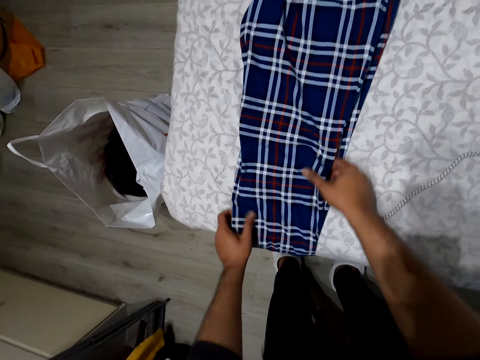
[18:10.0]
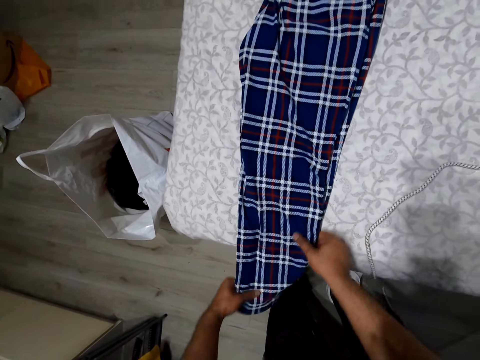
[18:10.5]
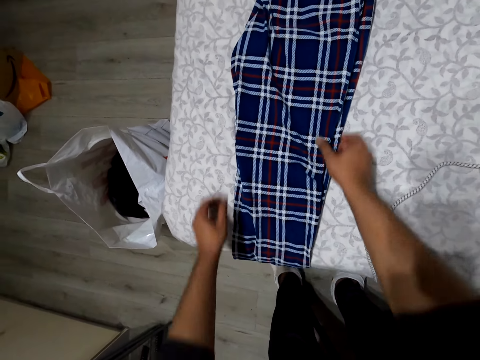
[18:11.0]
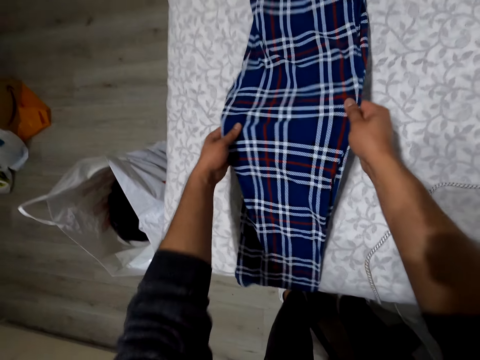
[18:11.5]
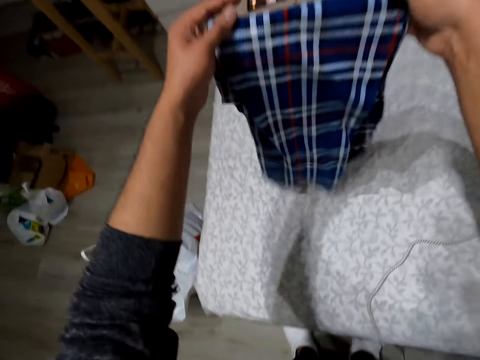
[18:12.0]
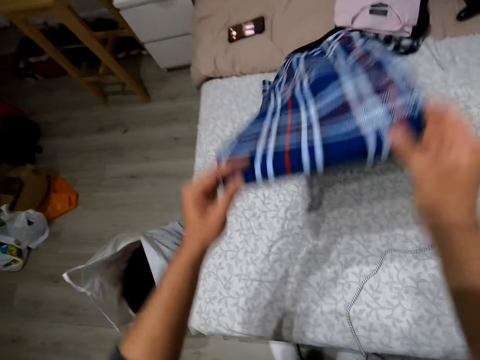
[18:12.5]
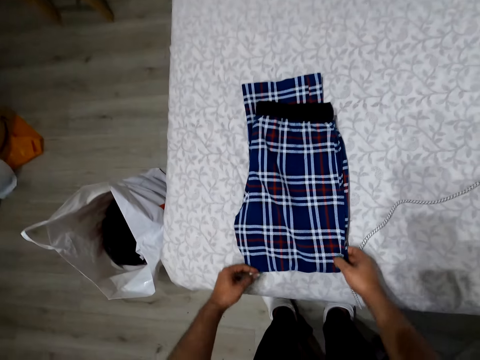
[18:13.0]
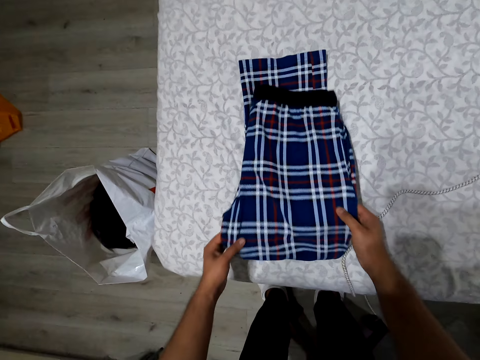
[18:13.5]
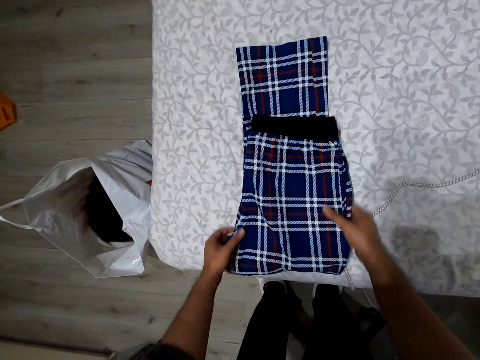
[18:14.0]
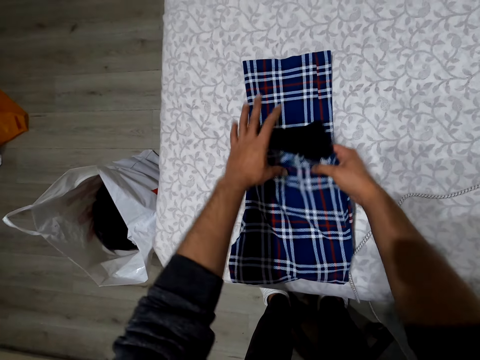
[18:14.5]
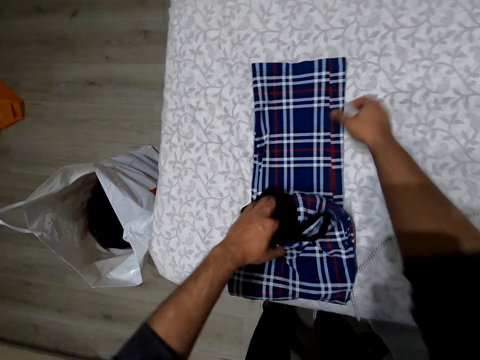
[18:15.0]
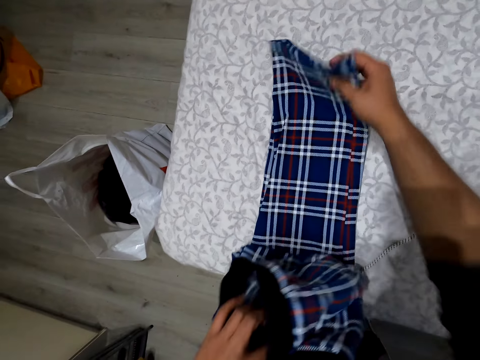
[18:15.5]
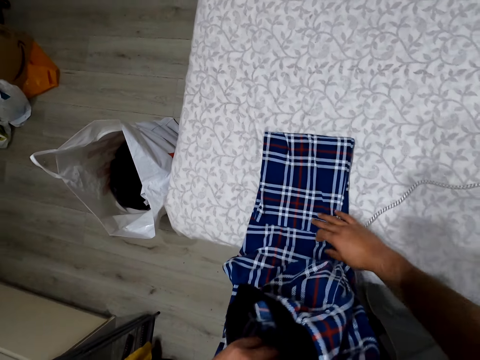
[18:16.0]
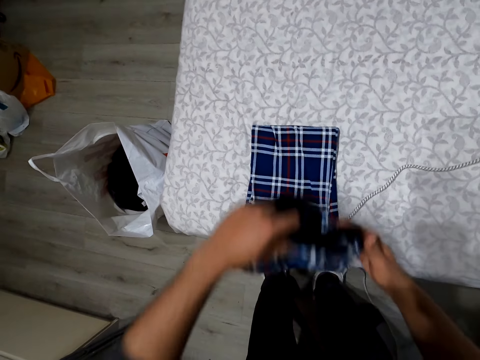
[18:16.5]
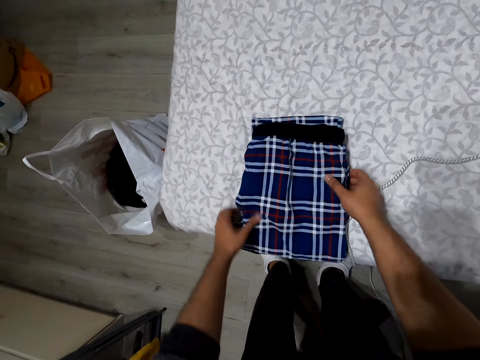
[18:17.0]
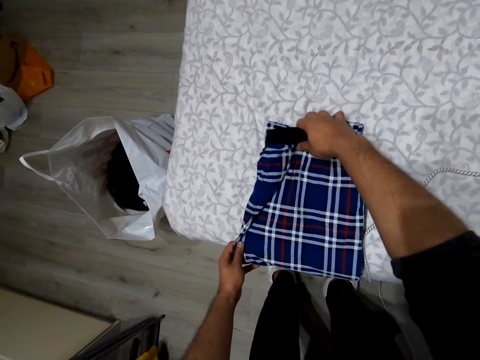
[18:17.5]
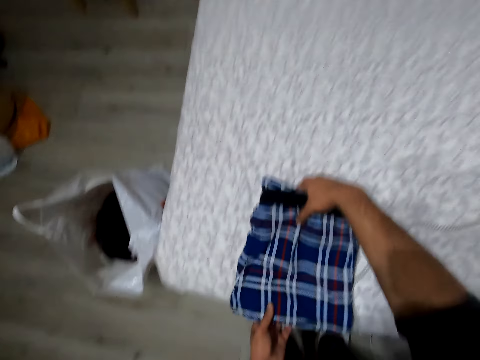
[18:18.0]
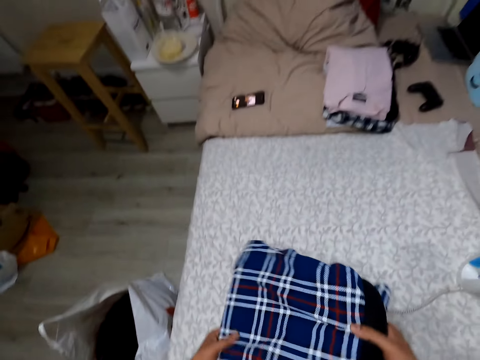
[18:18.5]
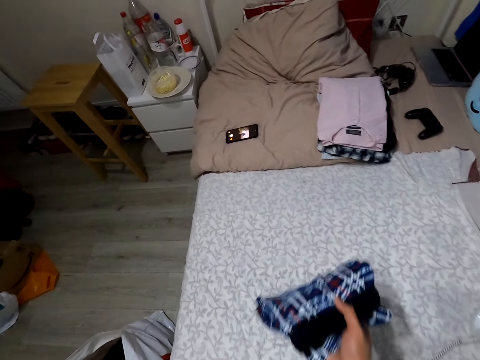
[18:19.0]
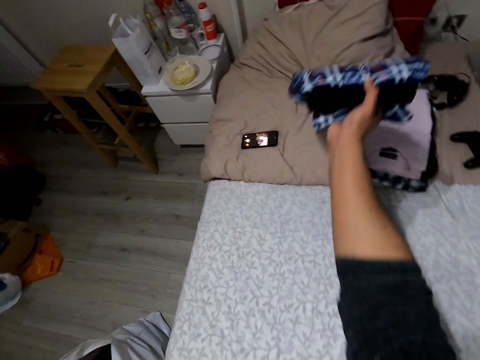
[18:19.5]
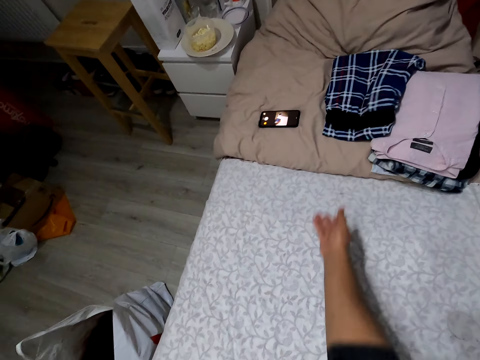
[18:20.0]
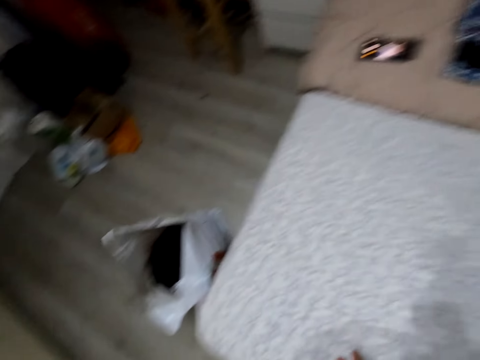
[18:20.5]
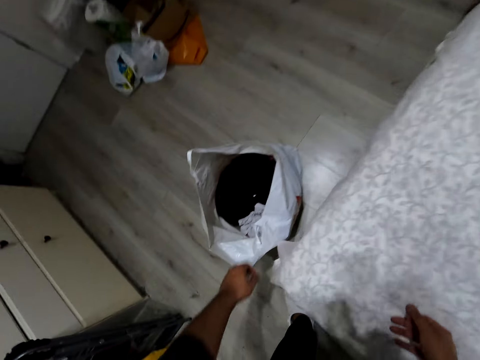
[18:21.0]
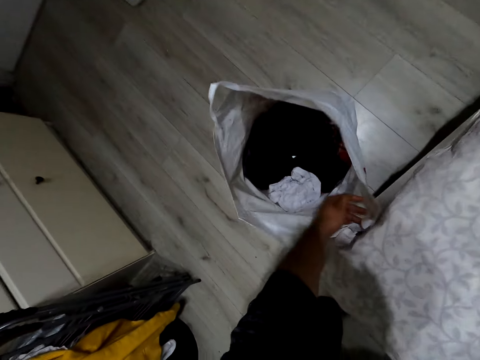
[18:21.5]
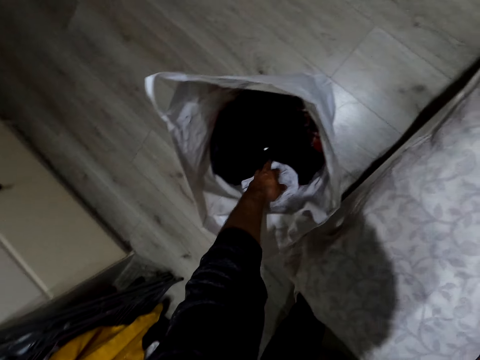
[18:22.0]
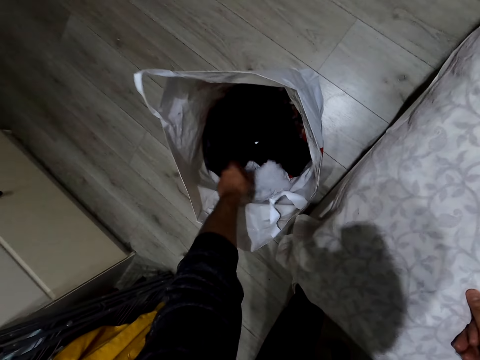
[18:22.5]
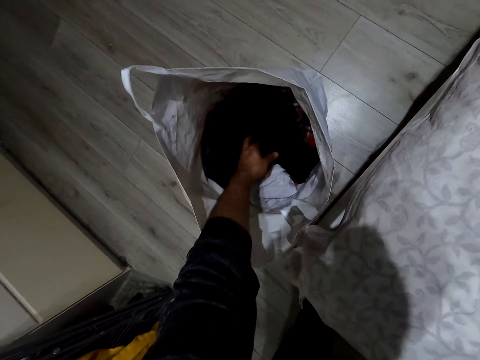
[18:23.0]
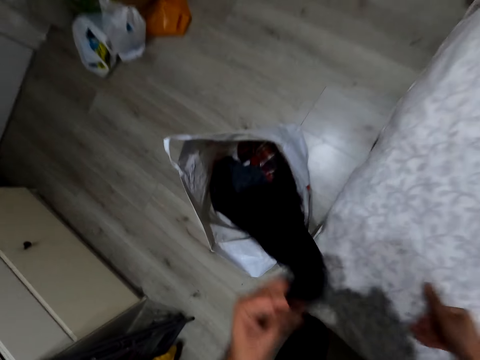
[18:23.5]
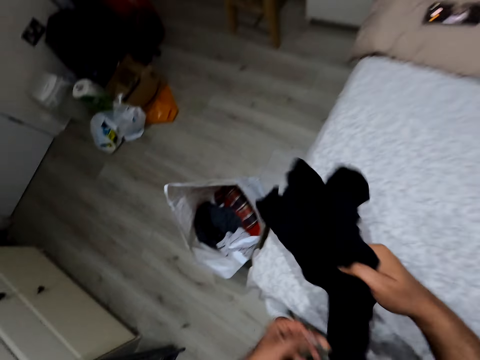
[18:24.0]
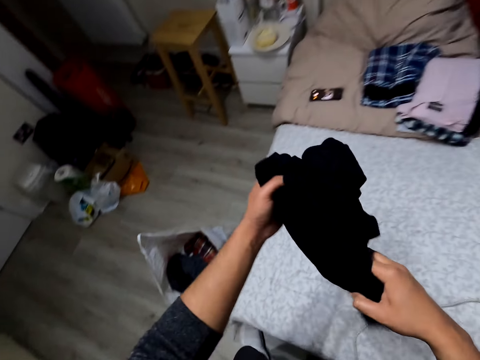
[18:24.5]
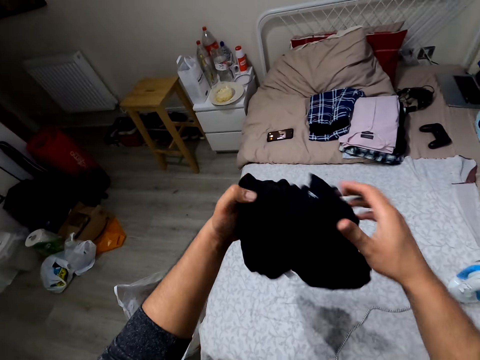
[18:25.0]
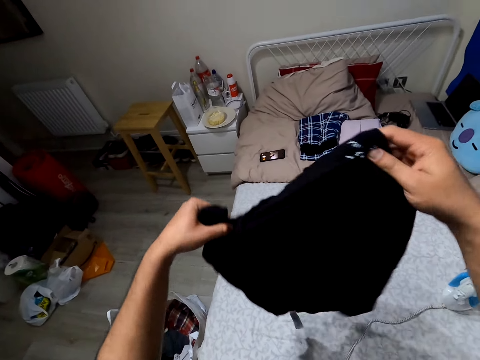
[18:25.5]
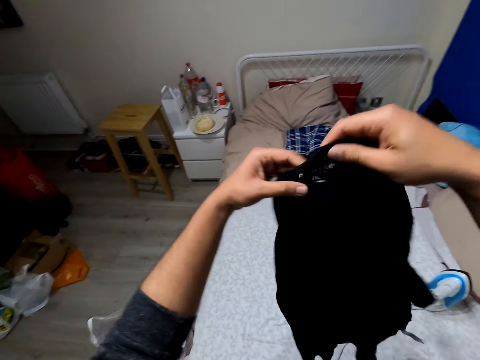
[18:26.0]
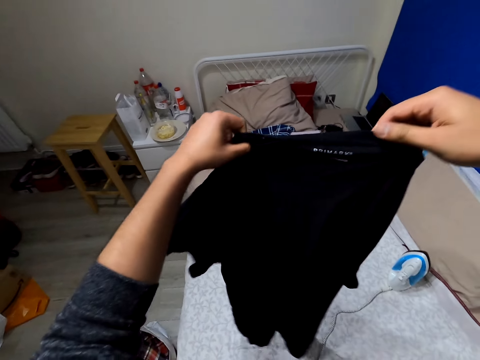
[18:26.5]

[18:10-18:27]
The camera wearer folds the trouser. They drop the cloth. They fold the cloth. They pick the cloth. They drop the cloth. They touch the packaging bag. They pick the cloth from the bag. They touch the cloth. They straighten the cloth. They look at the cloth.

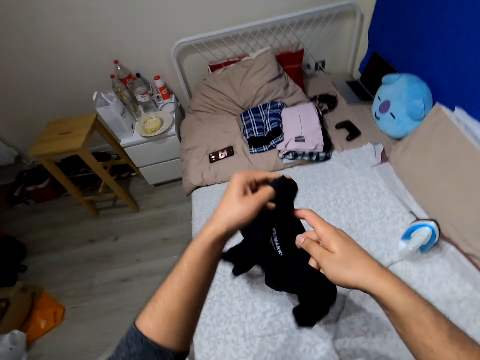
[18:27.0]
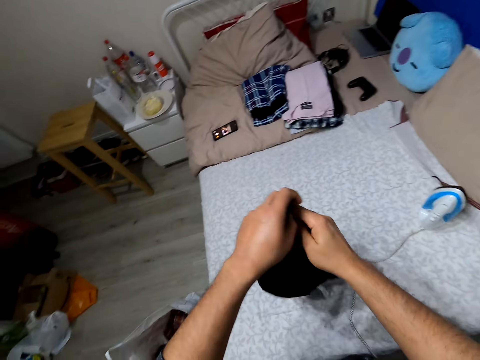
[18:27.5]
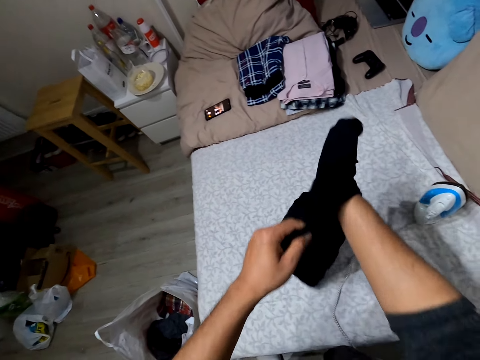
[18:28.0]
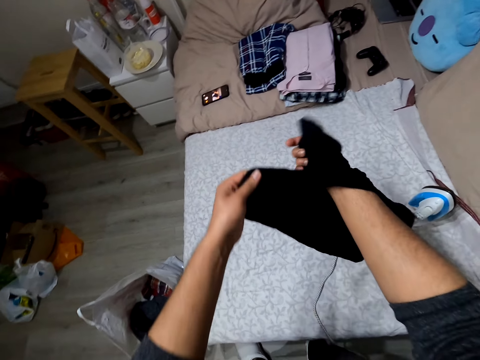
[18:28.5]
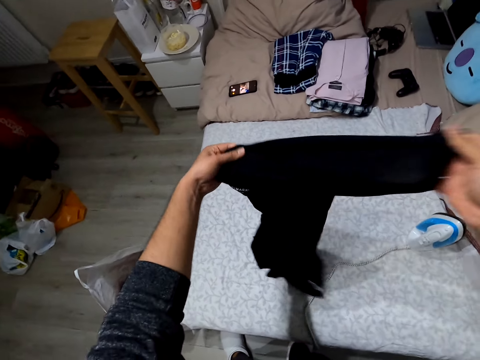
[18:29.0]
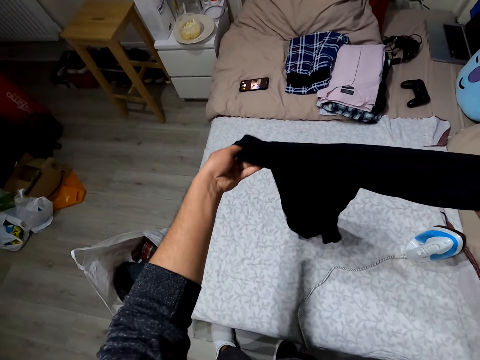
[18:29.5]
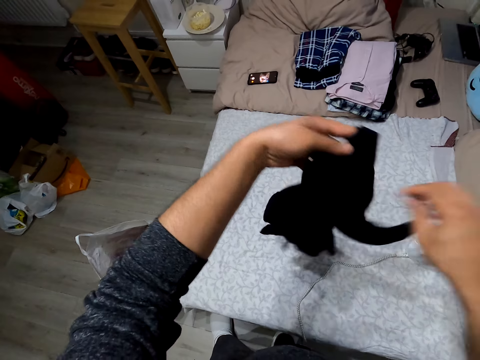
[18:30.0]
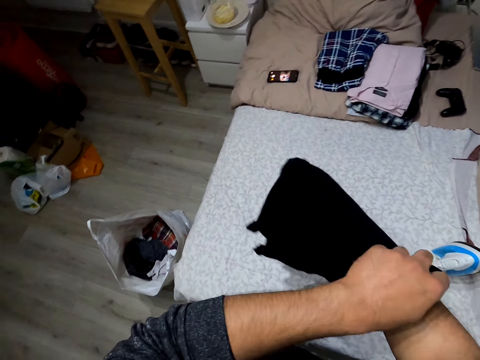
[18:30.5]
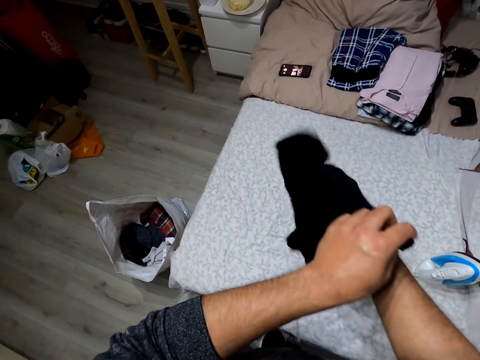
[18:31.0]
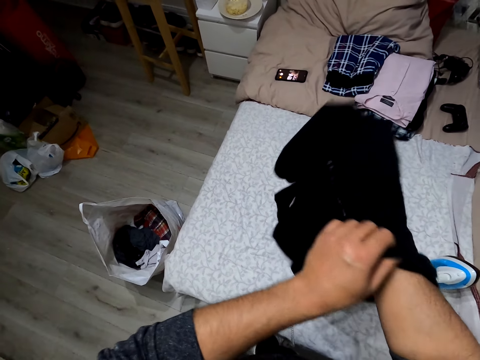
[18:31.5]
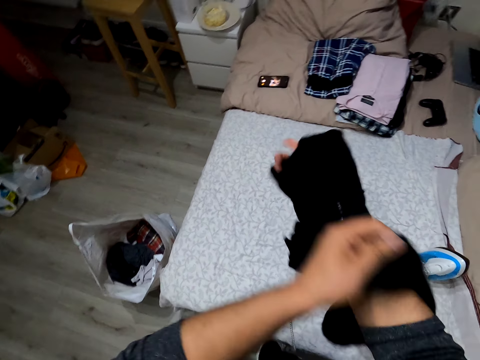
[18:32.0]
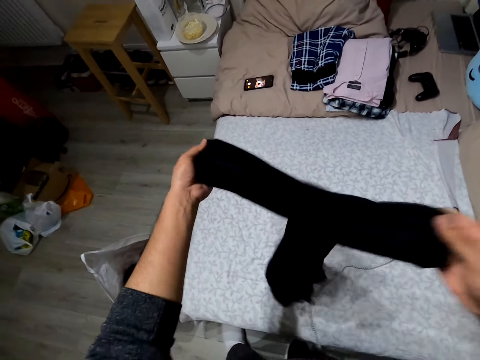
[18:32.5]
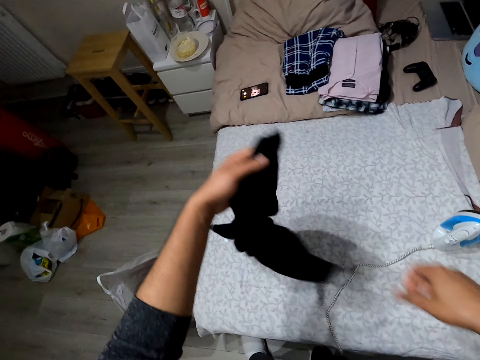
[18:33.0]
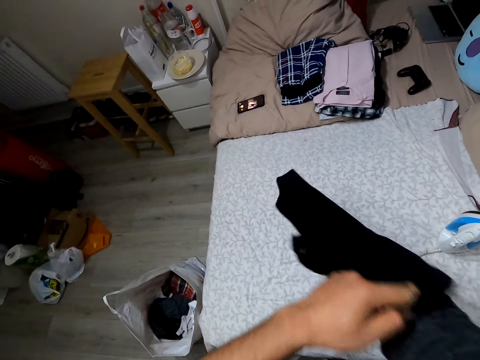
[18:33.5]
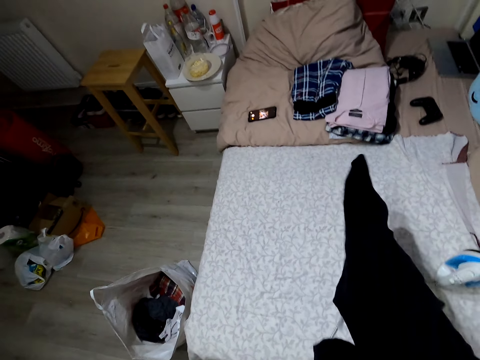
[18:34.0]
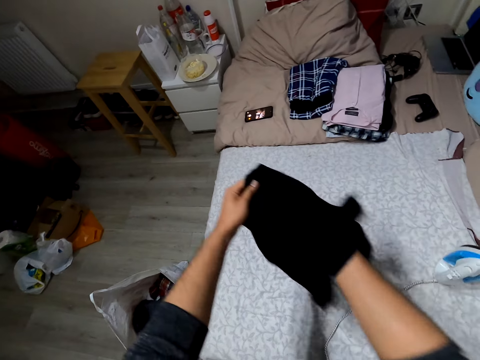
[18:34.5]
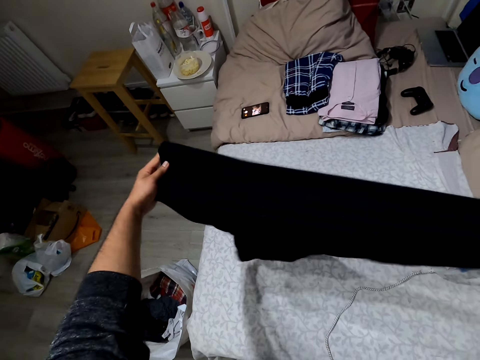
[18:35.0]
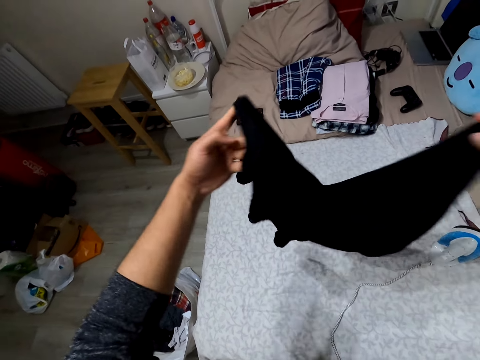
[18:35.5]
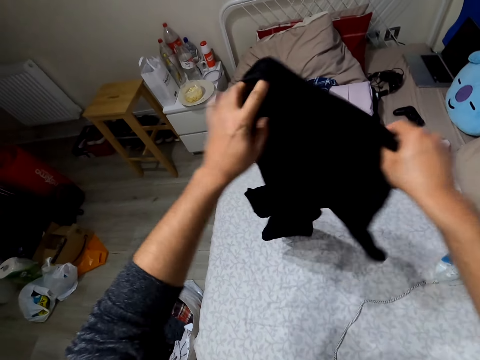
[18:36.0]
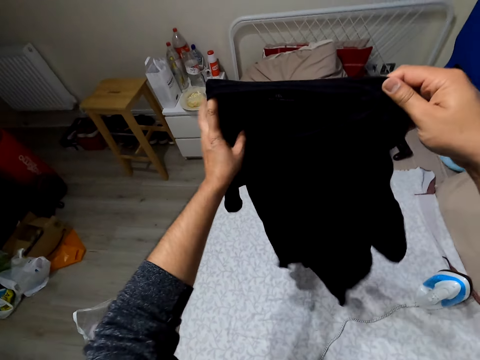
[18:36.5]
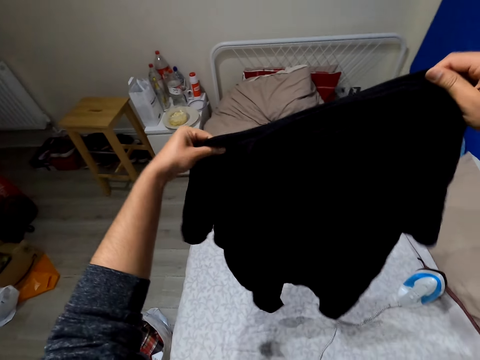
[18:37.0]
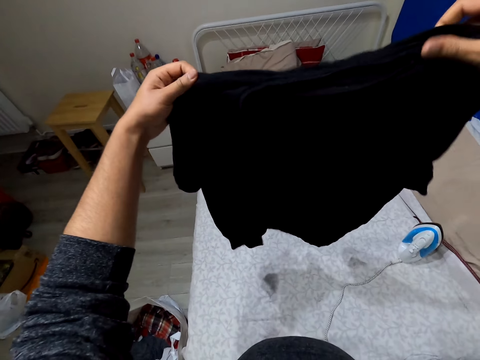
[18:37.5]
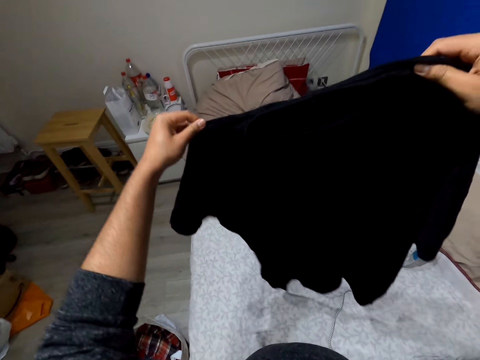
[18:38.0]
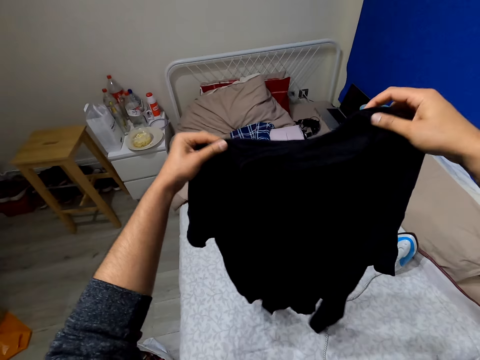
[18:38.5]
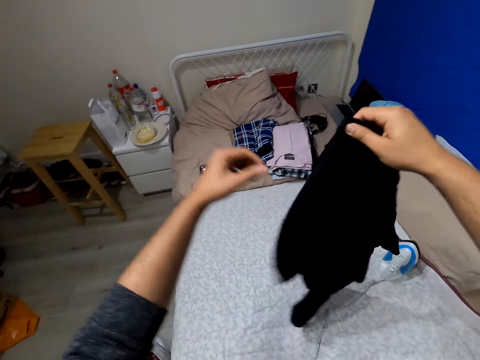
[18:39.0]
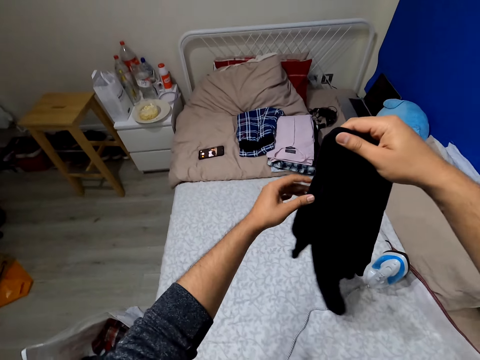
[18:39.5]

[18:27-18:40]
The camera wearer turns the cloth. They lift the cloth.
